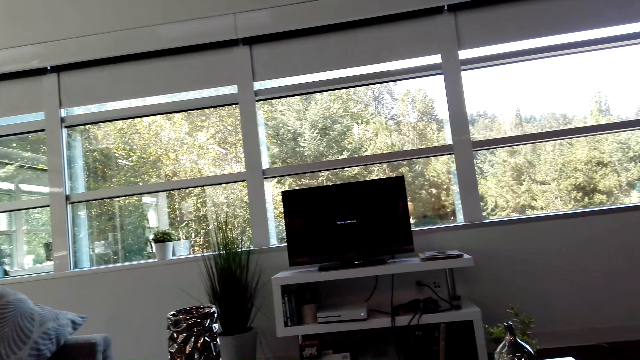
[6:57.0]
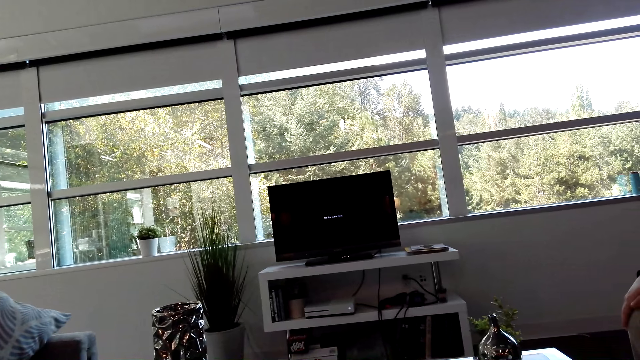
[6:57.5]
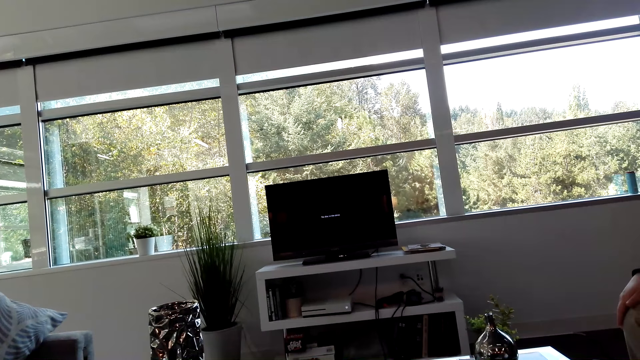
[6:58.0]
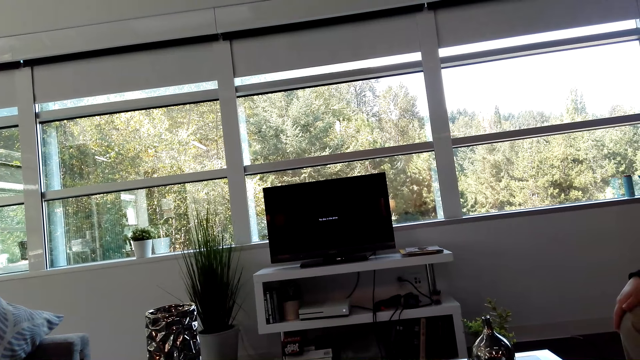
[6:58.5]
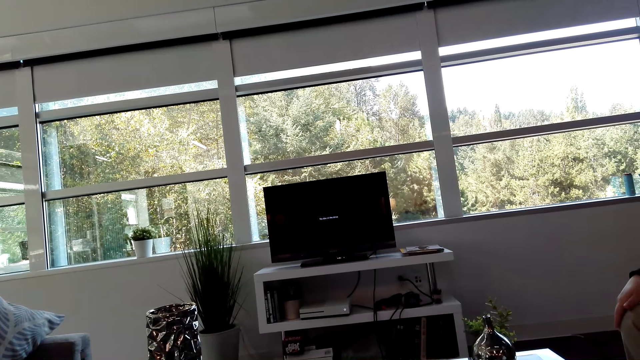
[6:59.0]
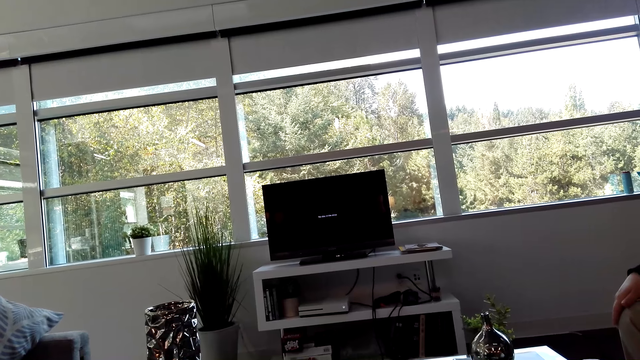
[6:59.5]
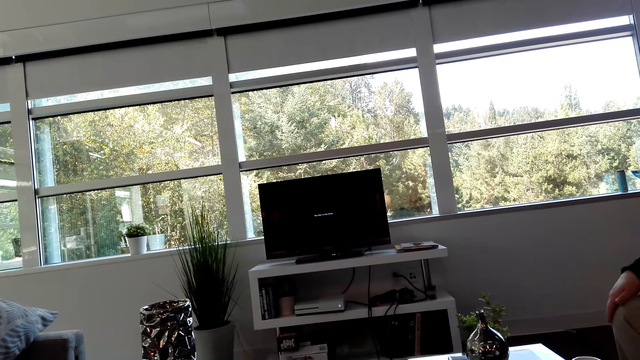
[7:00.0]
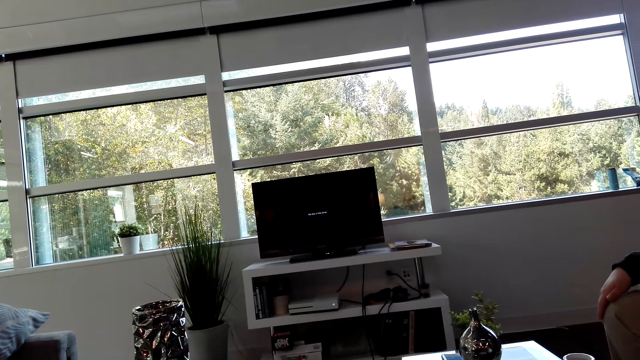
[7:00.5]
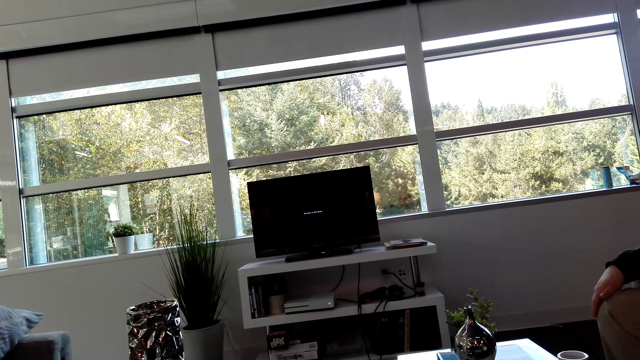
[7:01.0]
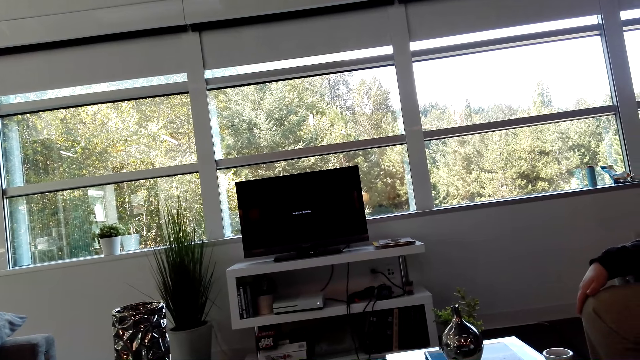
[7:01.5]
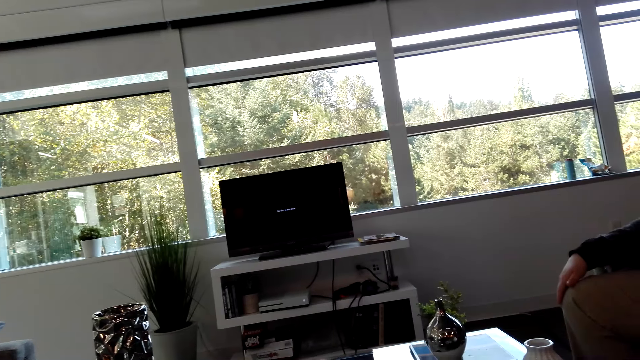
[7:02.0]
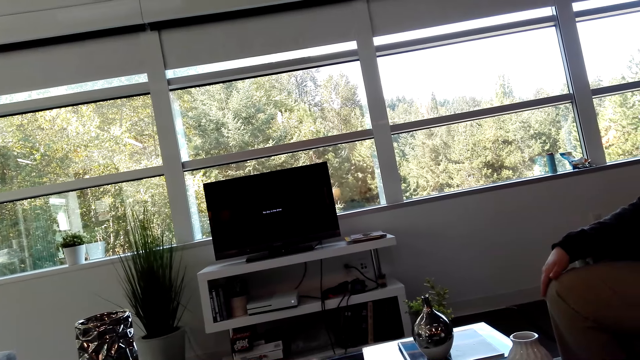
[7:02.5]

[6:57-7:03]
The camera wearer dialogues with the person.

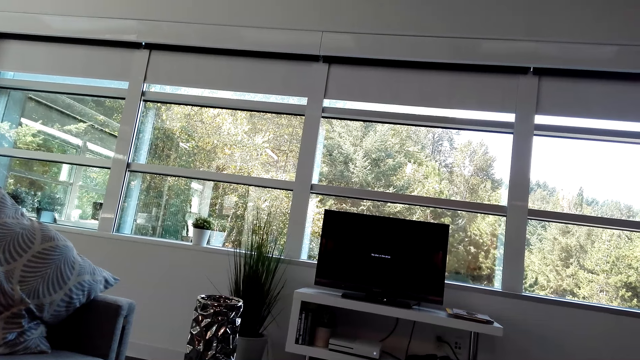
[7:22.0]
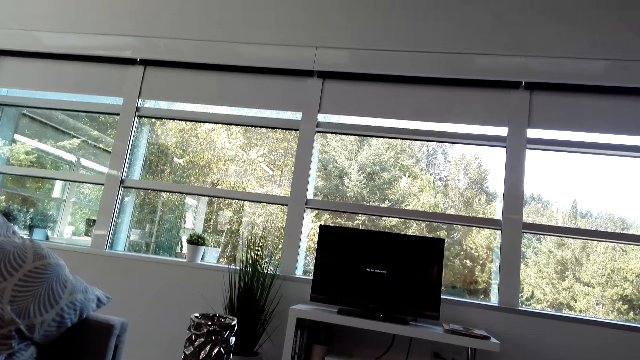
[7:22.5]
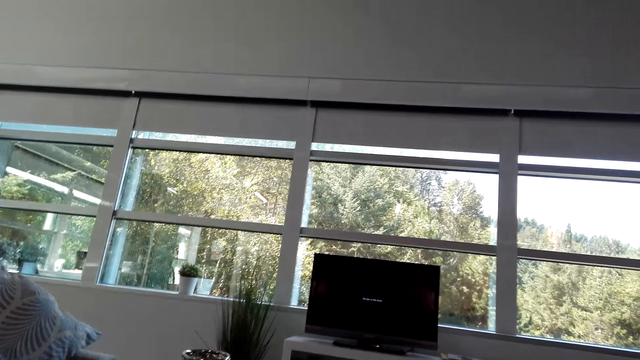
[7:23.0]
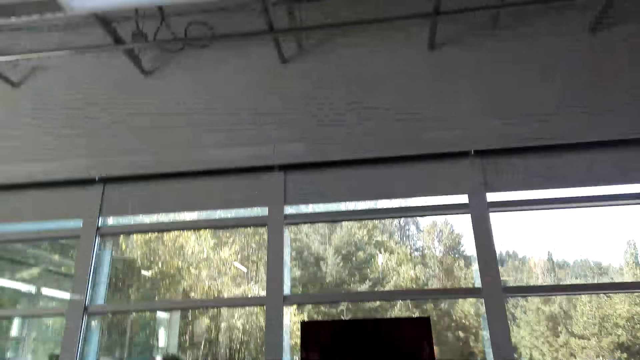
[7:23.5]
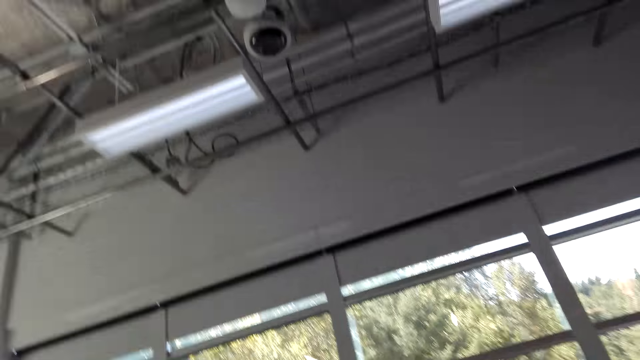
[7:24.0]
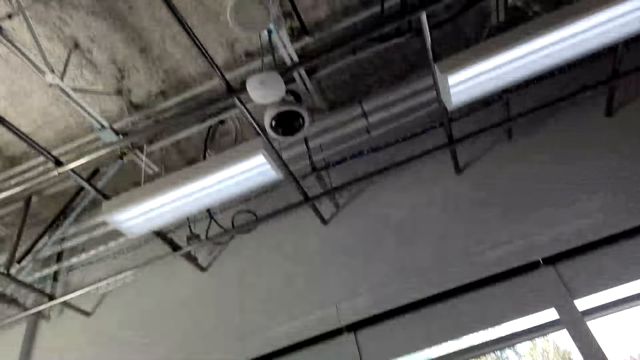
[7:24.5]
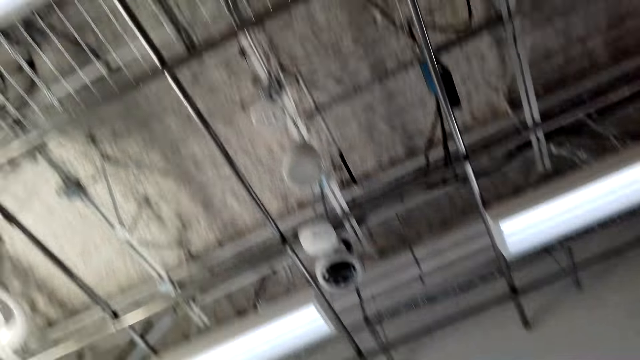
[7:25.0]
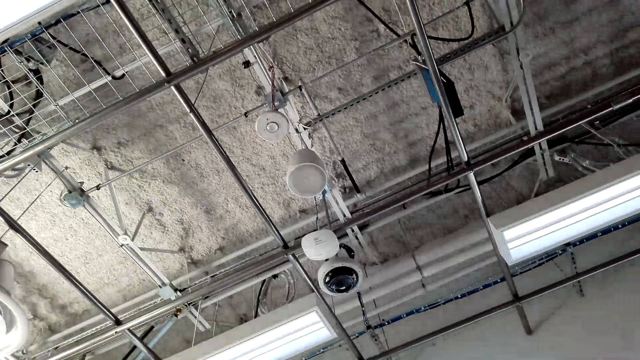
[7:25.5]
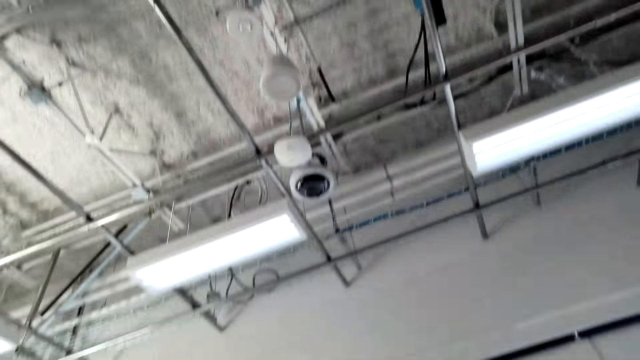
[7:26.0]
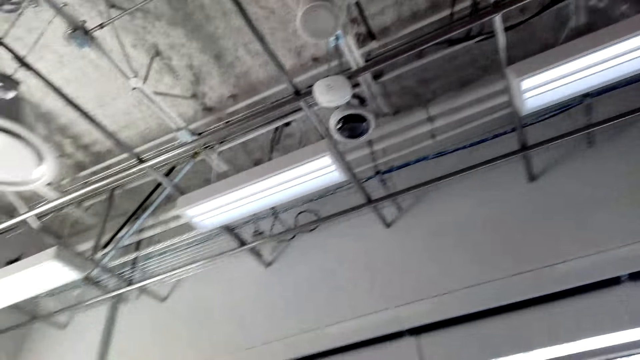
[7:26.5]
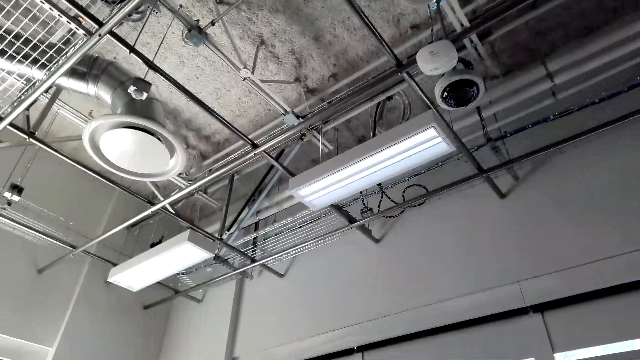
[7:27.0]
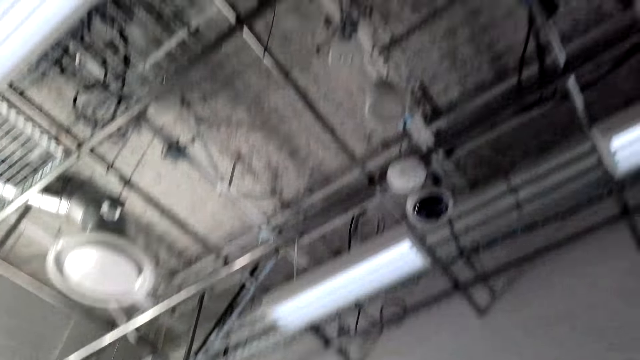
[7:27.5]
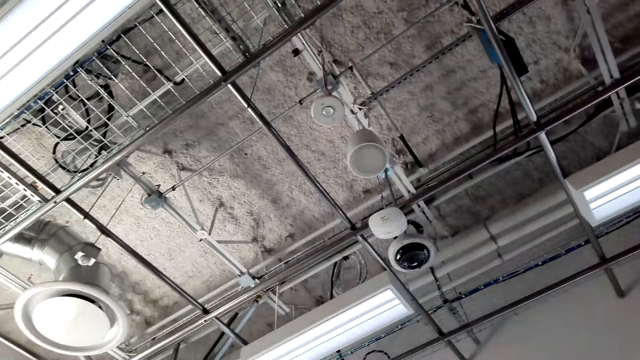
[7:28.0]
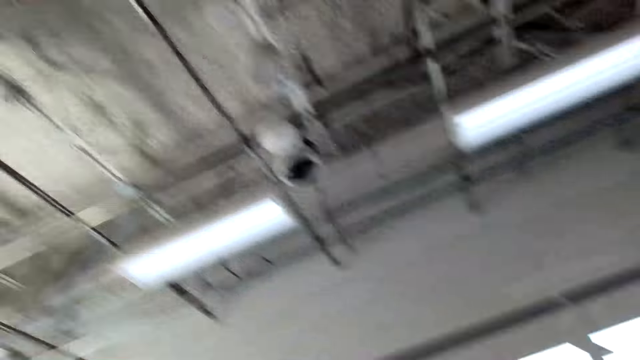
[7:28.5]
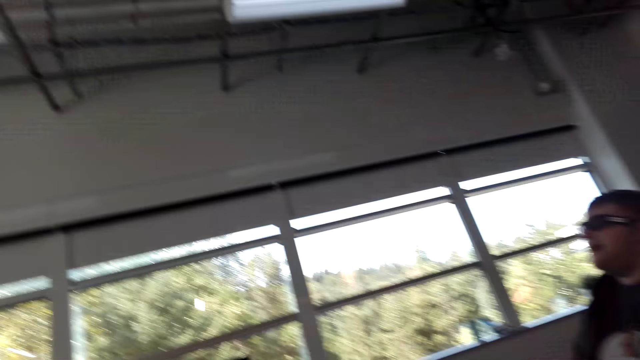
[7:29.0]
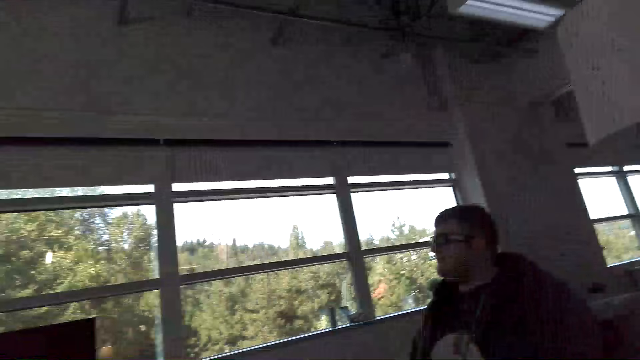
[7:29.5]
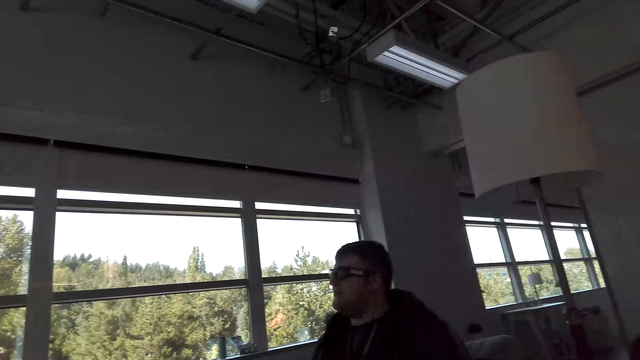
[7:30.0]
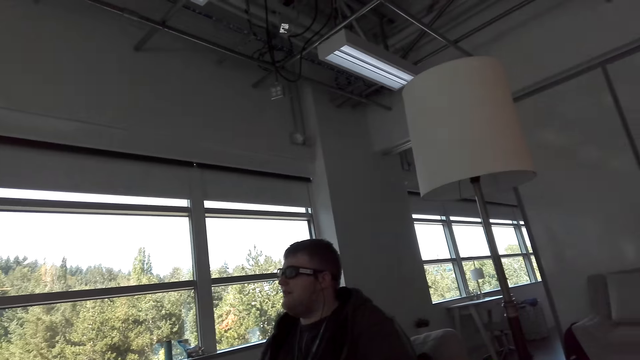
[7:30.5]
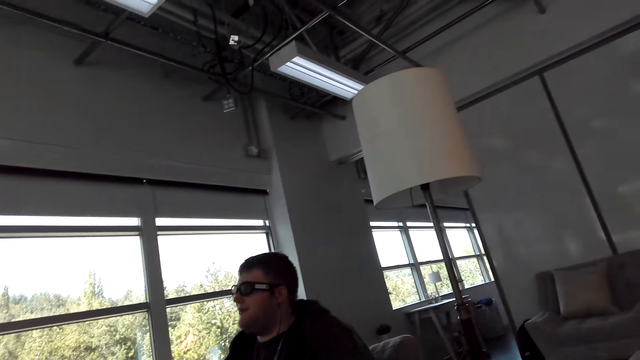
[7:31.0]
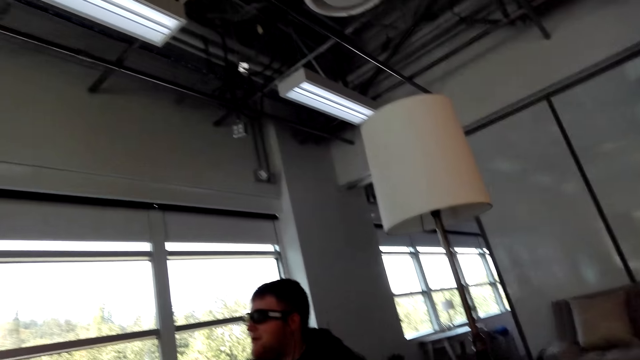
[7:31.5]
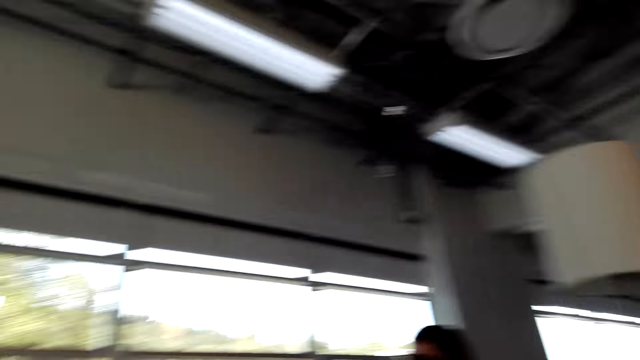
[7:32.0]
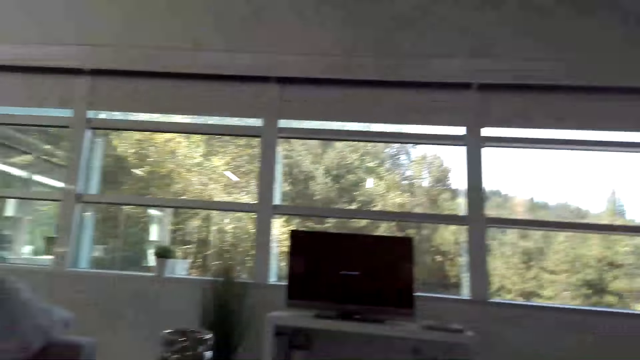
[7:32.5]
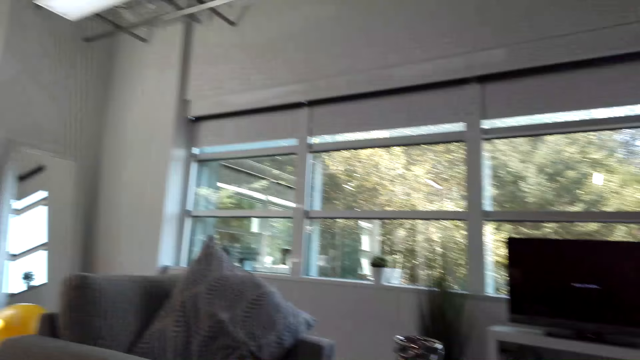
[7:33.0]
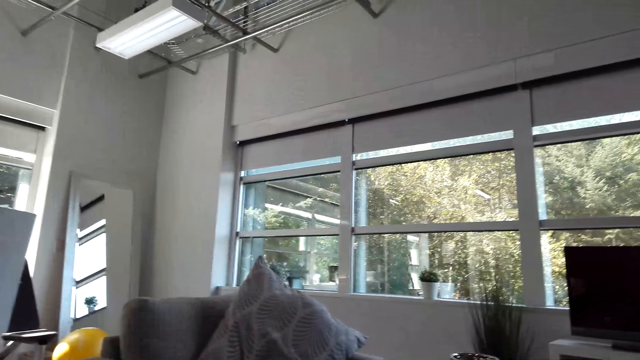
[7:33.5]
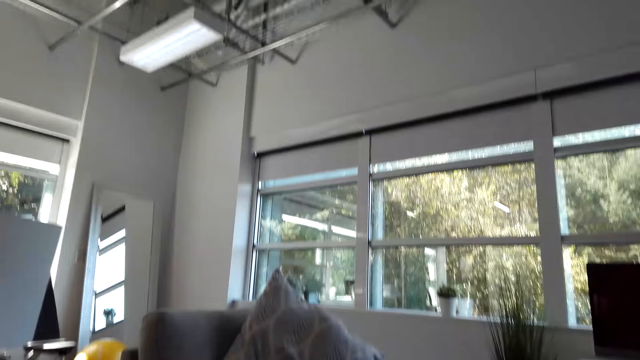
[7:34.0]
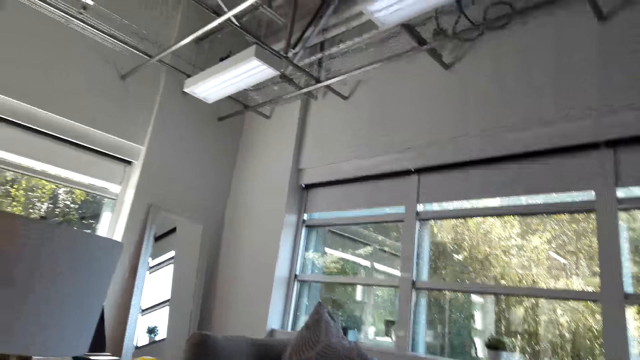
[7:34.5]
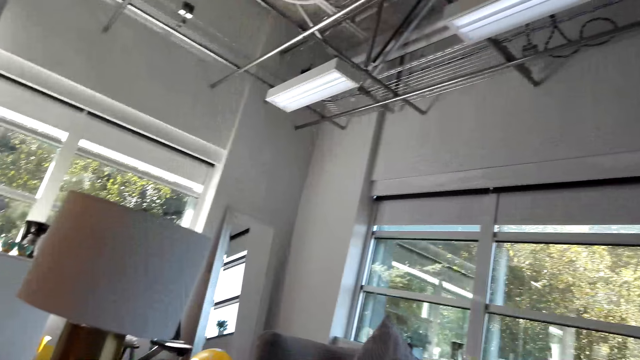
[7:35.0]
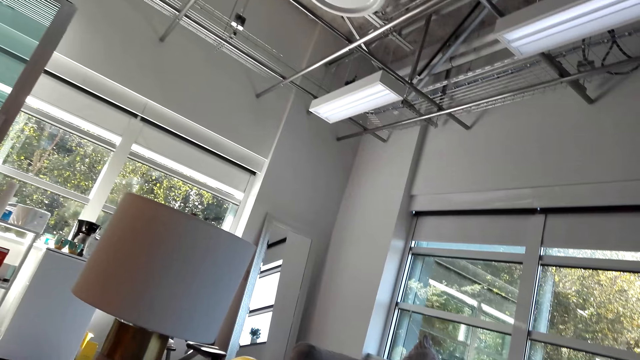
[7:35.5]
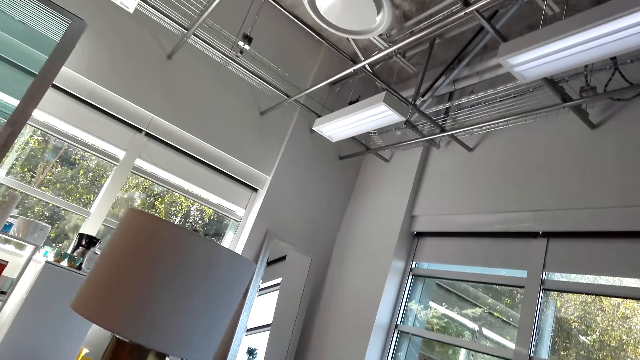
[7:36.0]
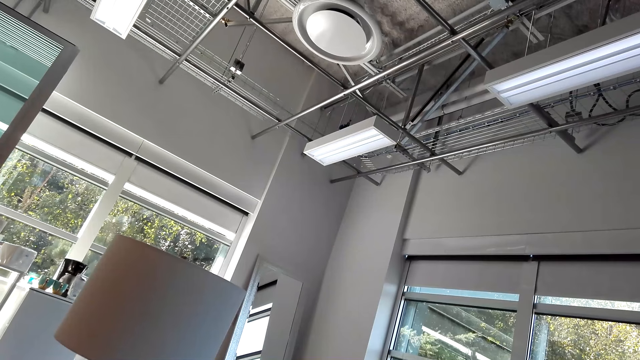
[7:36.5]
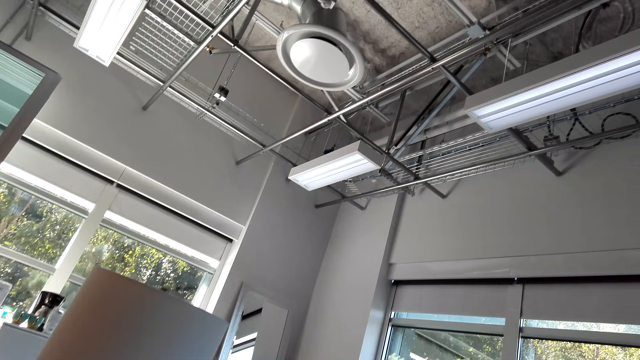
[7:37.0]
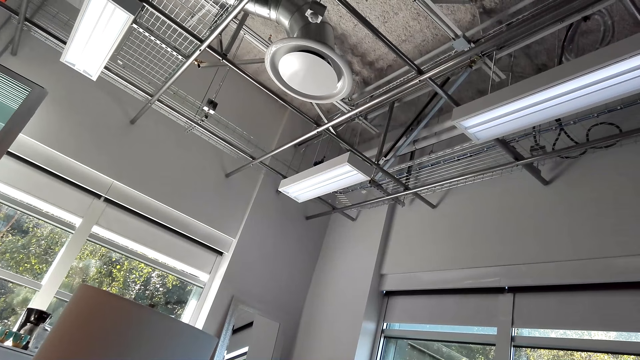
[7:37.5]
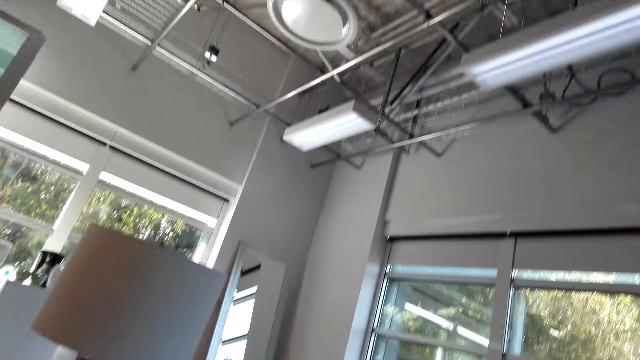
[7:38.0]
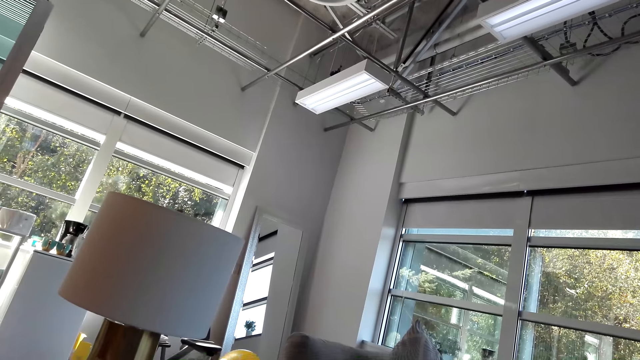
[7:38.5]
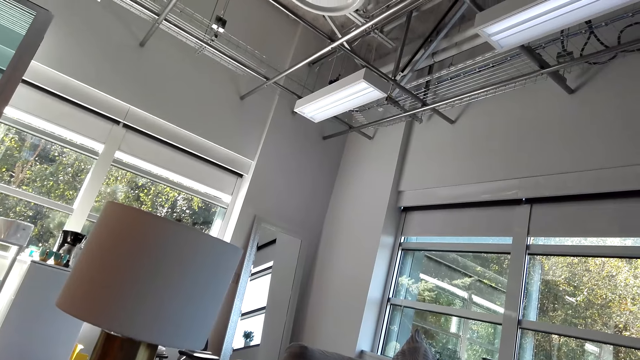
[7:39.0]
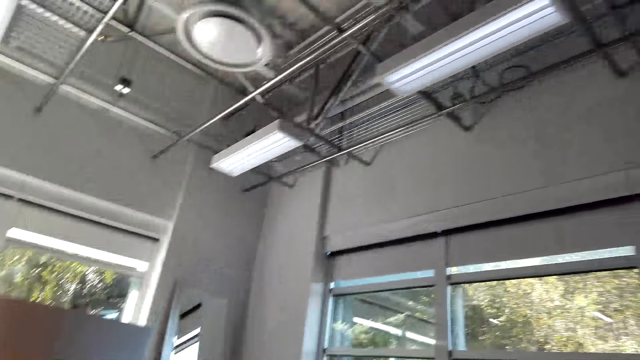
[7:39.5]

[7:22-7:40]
The camera wearer looks around. The person dialogues with the camera wearer. The camera wearer looks around.
